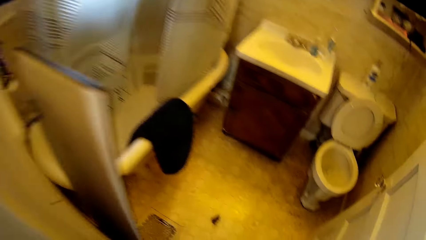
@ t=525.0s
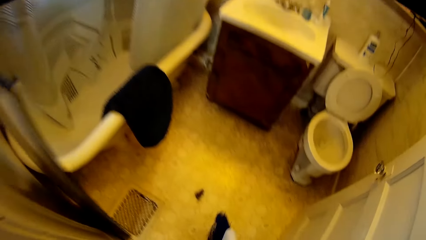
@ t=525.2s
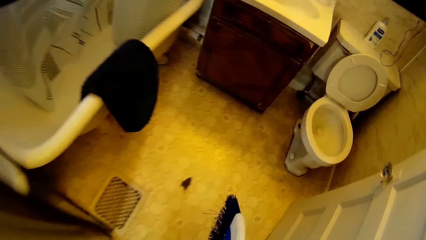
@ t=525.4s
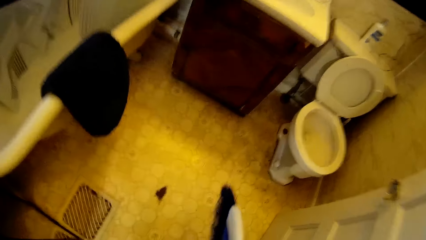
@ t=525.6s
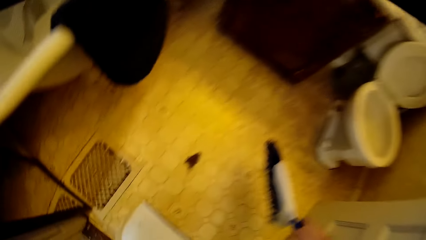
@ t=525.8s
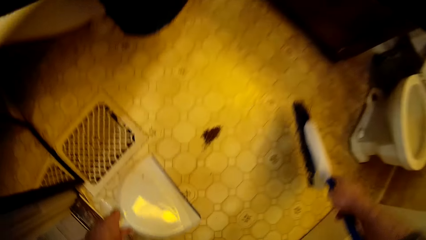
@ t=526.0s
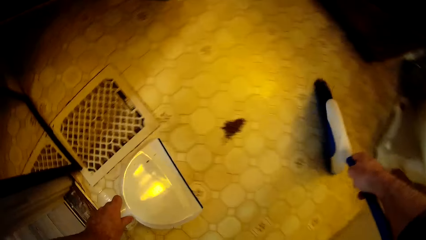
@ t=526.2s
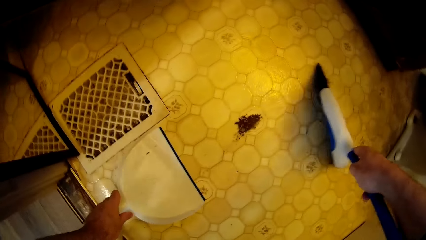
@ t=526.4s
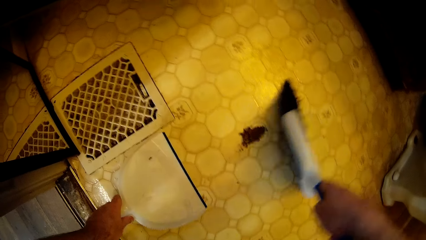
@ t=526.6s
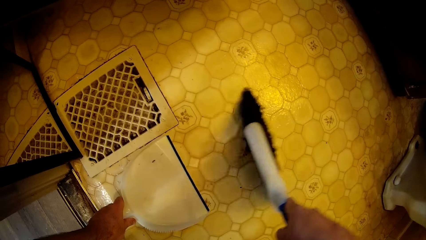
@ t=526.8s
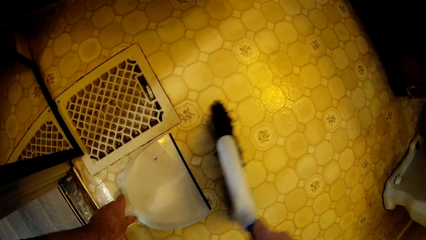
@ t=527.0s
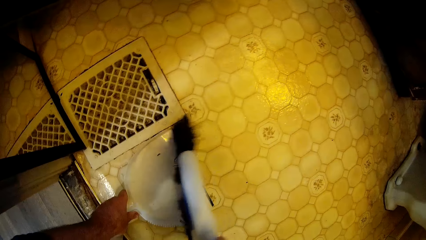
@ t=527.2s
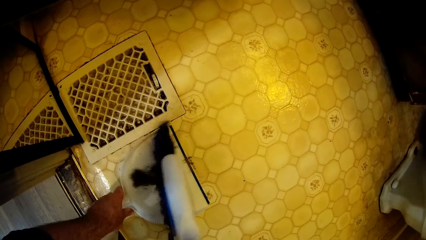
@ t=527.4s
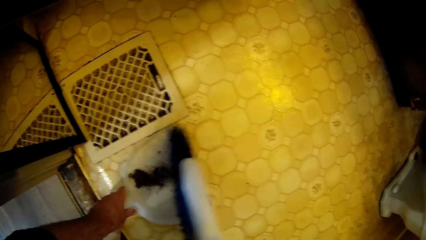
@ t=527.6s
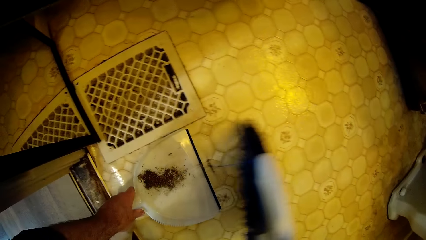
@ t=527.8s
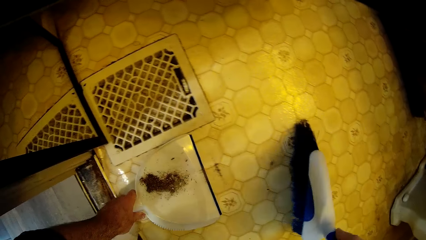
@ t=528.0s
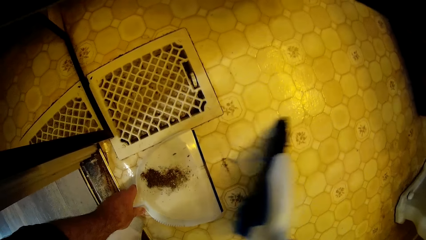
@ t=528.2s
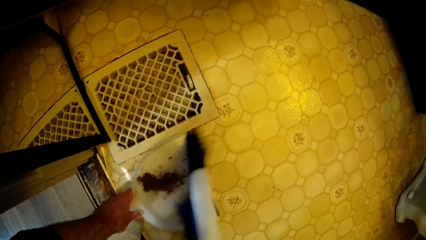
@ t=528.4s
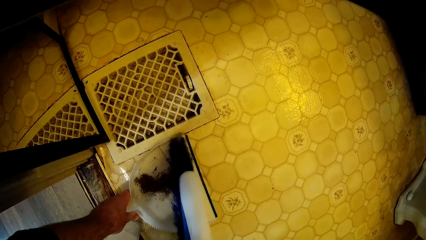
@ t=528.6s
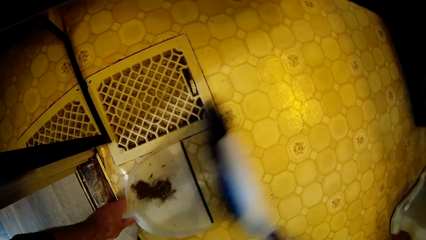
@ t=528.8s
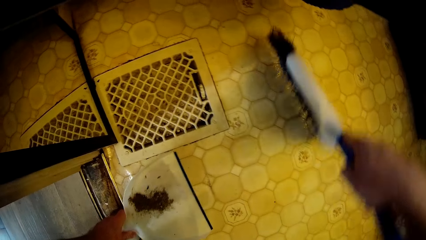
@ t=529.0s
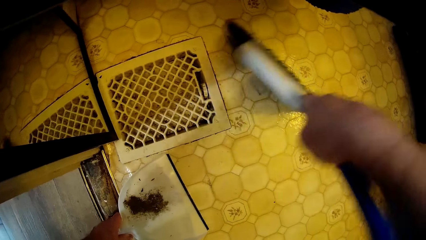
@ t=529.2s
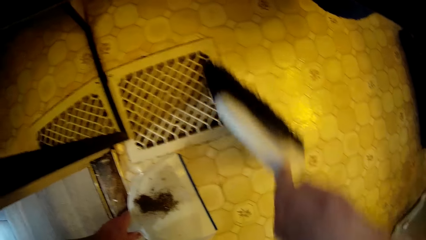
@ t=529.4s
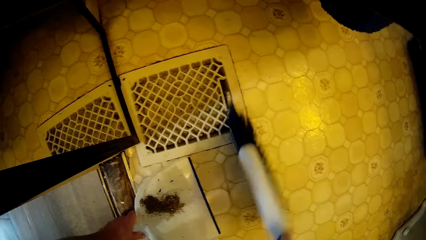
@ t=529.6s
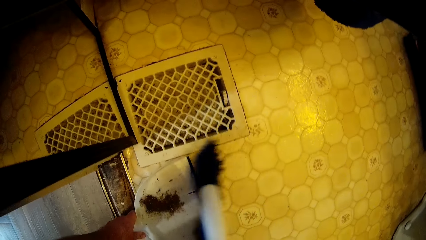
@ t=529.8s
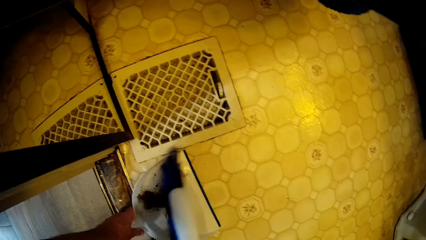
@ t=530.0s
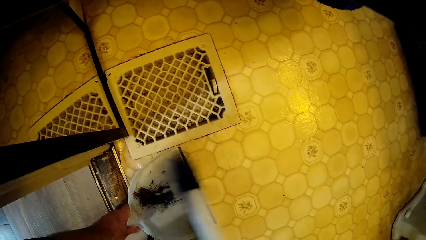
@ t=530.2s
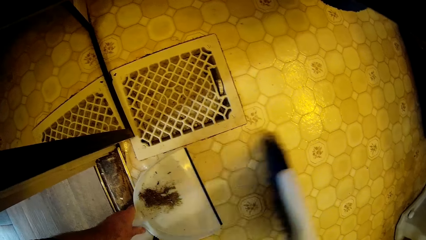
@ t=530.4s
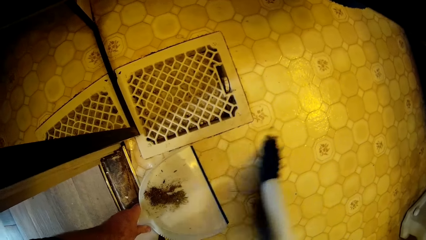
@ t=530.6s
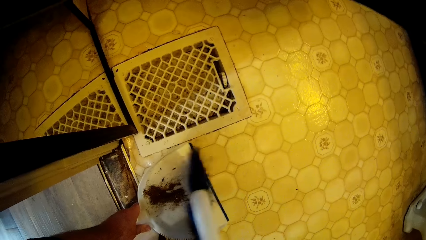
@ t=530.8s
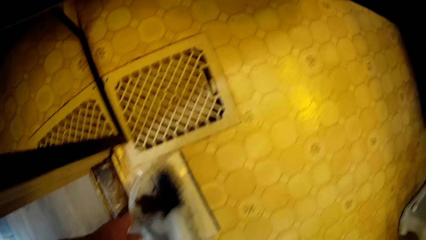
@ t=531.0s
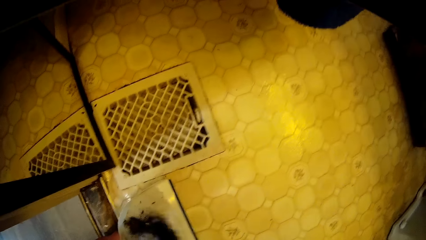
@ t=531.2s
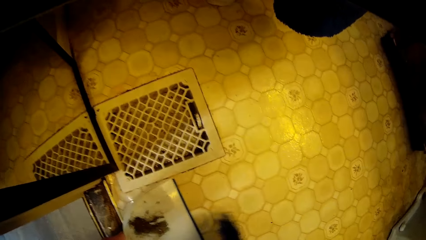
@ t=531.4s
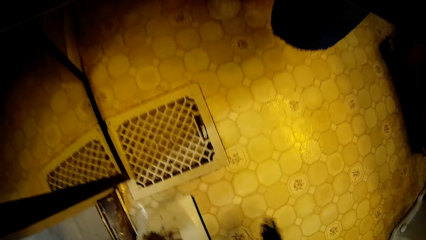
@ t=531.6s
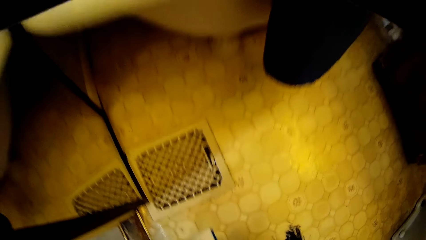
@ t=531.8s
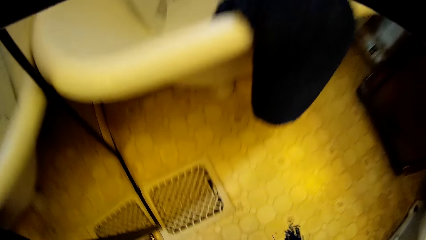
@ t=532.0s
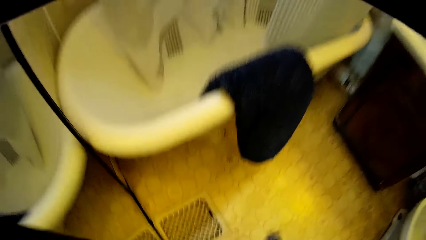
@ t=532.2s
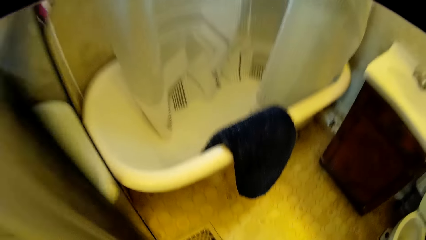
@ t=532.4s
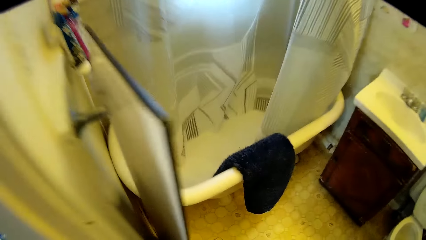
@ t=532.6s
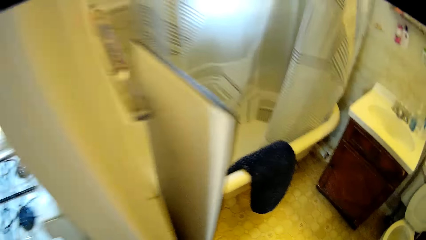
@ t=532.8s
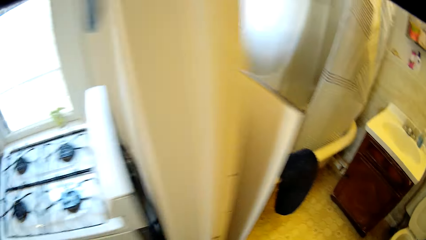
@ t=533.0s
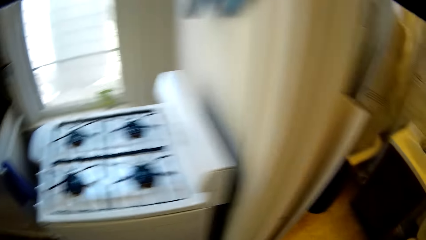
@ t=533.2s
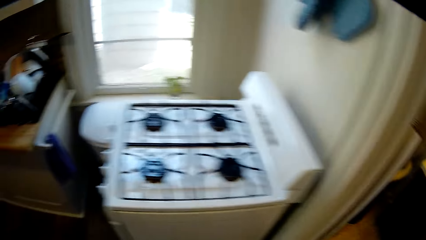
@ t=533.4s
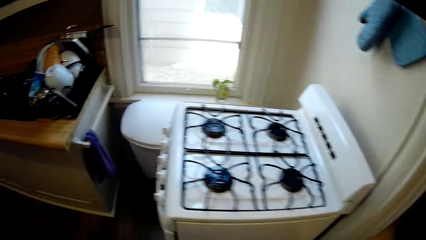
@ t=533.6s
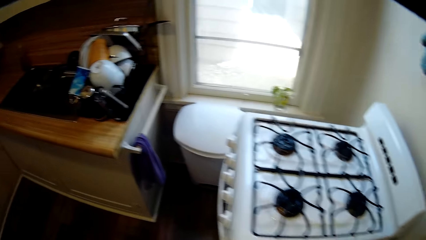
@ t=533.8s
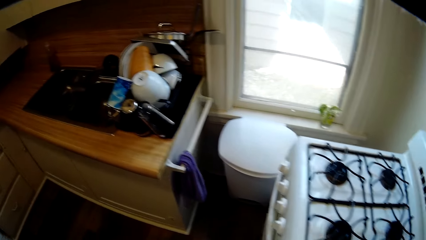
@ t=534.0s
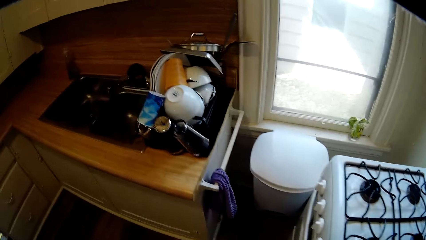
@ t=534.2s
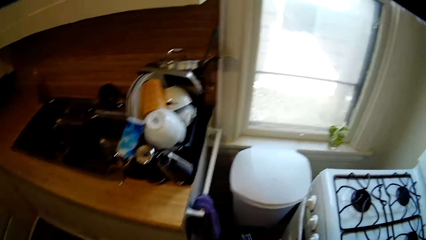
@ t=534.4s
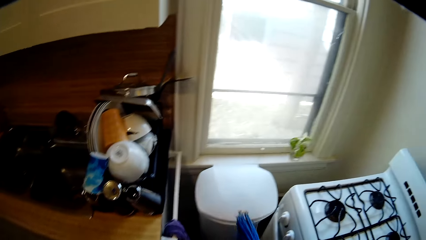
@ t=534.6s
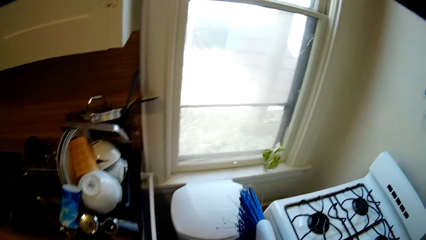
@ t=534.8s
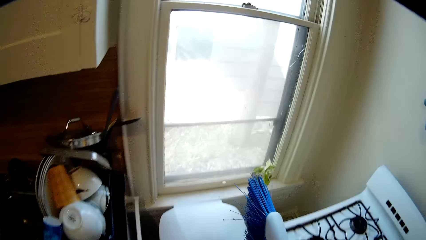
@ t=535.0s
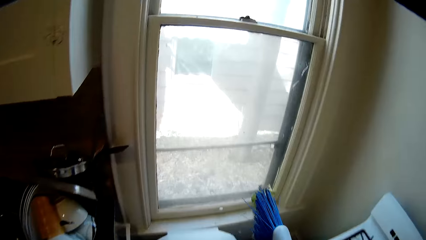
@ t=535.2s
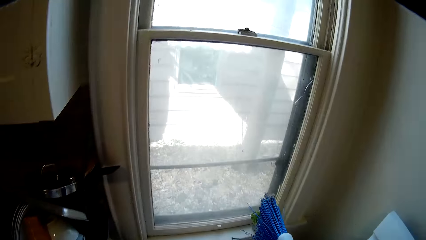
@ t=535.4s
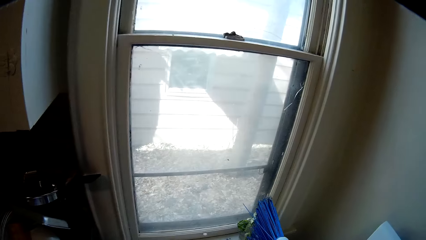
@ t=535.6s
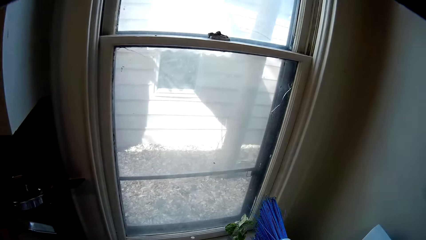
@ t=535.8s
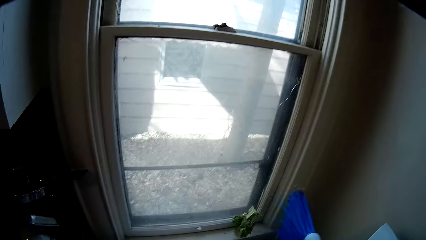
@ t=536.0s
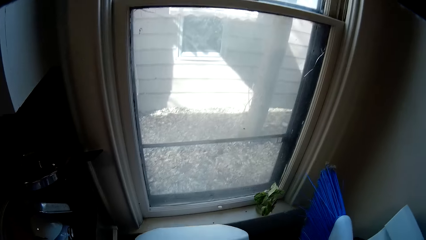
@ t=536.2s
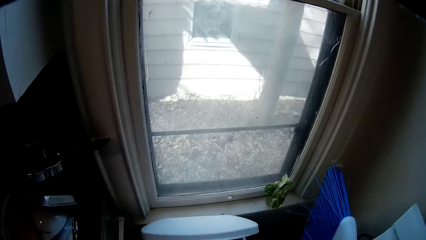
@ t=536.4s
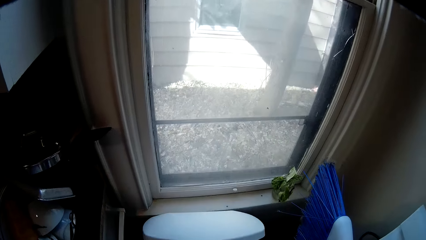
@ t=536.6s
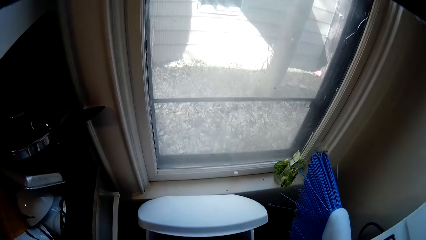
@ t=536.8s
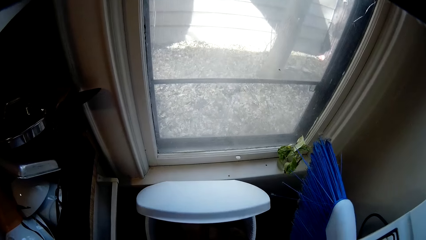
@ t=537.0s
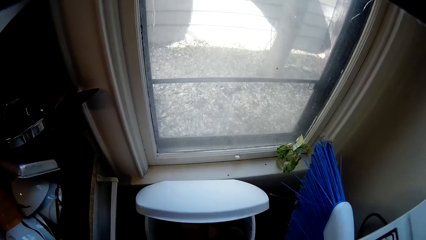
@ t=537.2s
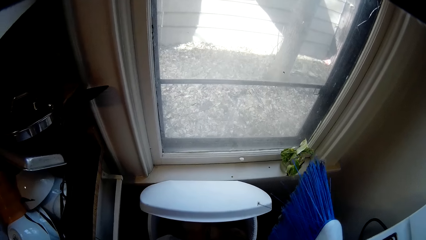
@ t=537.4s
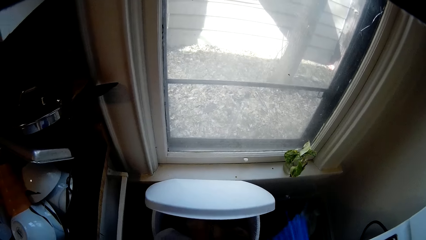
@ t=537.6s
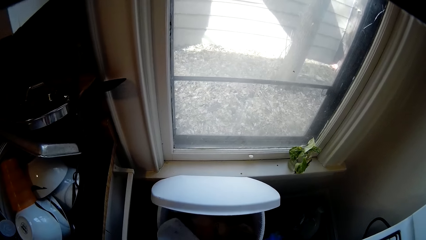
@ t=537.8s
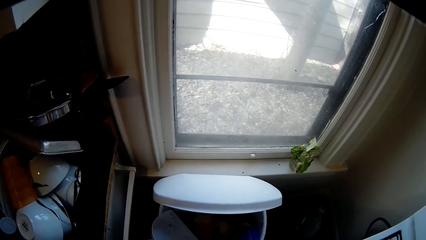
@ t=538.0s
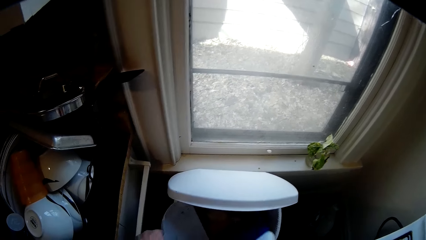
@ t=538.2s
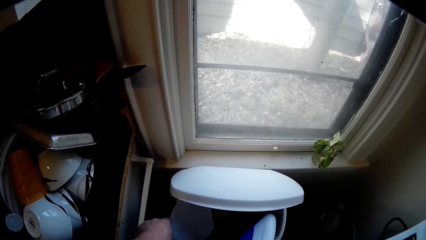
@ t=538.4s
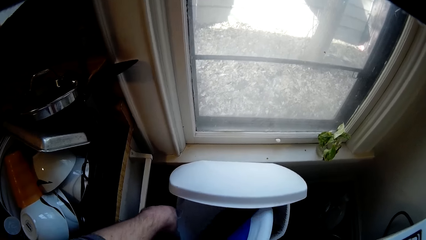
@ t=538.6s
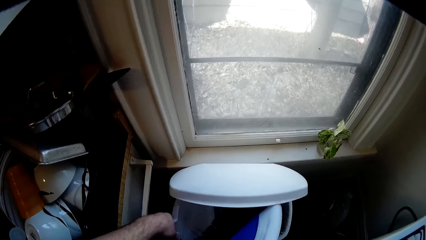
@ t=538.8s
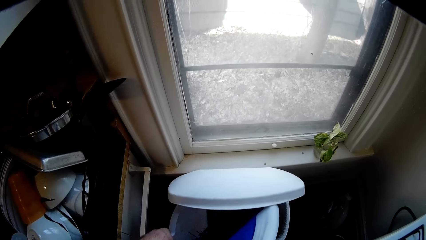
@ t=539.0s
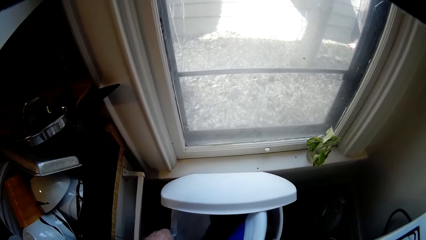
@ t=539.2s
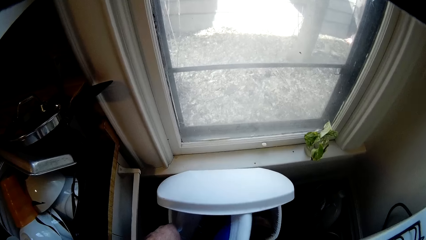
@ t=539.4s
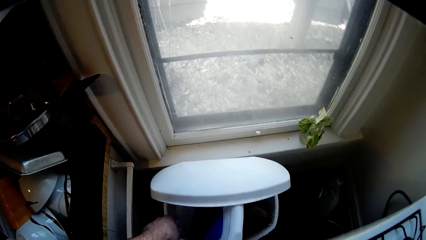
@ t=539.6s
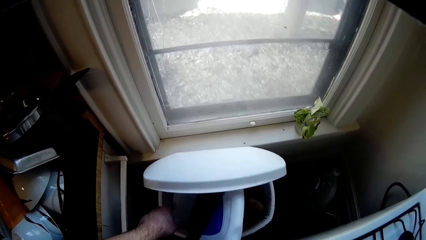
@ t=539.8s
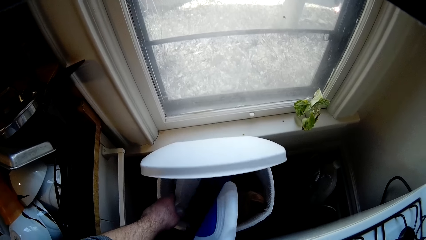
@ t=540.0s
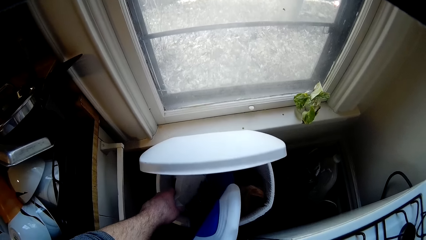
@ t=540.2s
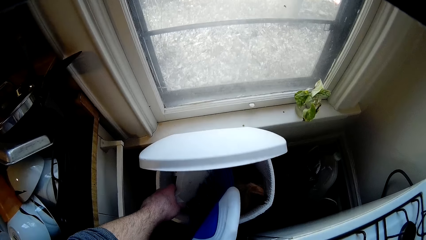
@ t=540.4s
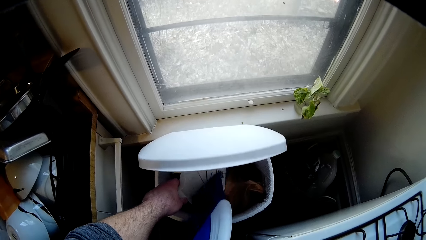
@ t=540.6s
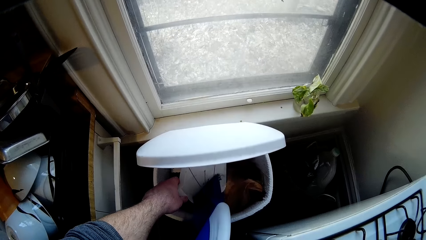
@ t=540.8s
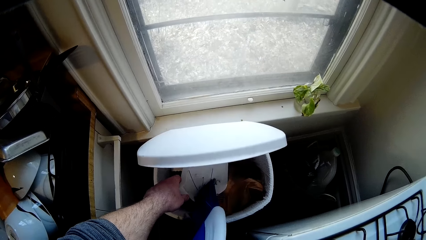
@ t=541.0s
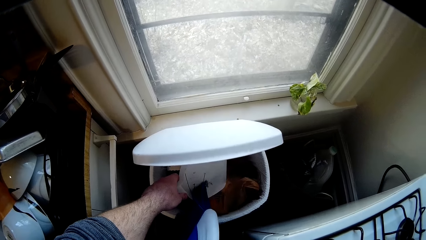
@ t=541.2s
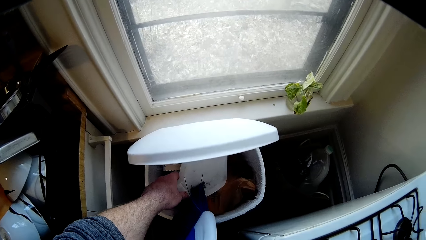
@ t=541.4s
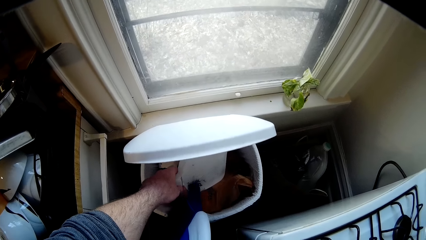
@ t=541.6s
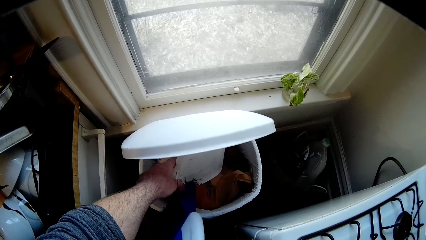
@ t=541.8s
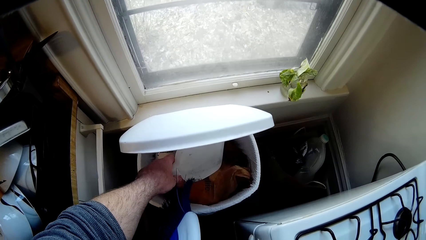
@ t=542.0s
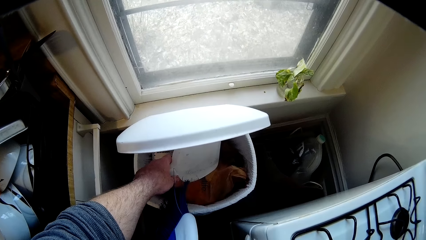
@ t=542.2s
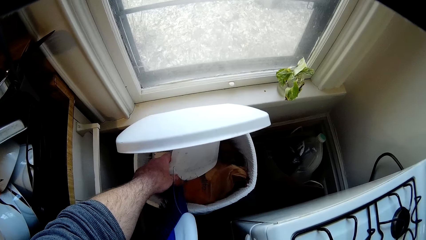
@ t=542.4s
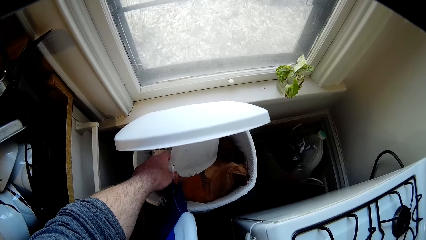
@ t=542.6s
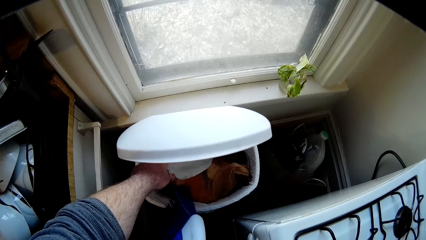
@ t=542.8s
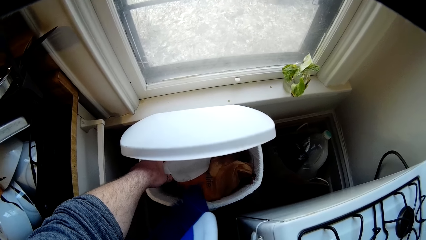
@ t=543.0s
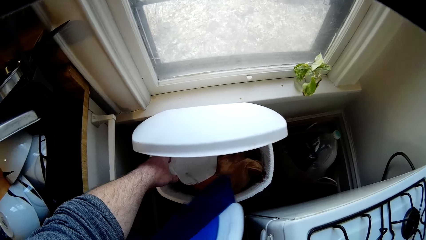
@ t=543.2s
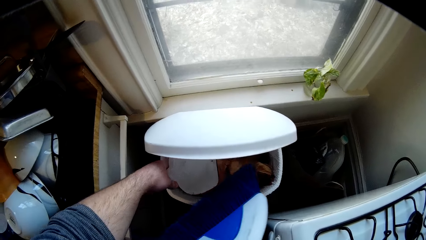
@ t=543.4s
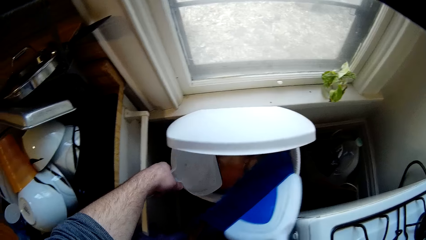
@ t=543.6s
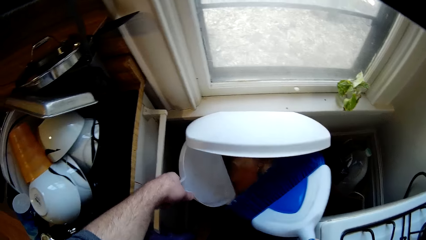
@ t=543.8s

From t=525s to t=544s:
The camera wearer collects the dirt in the dustpan using a broom. They move towards the dustpan. They put the dirt in the dustbin.
